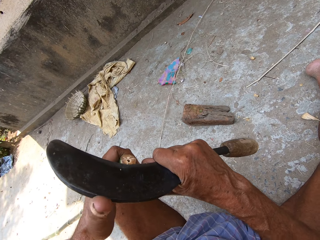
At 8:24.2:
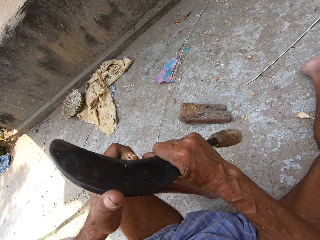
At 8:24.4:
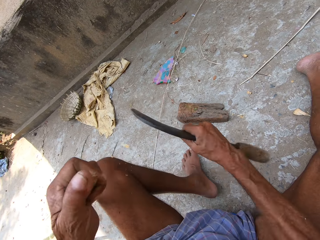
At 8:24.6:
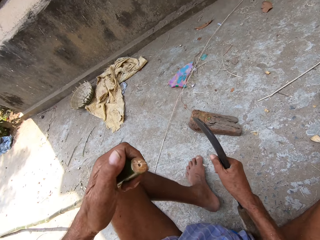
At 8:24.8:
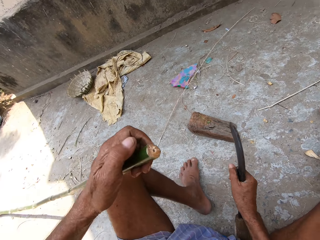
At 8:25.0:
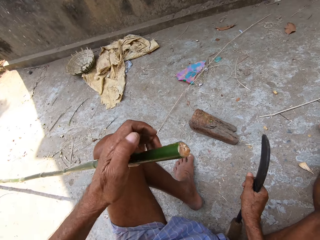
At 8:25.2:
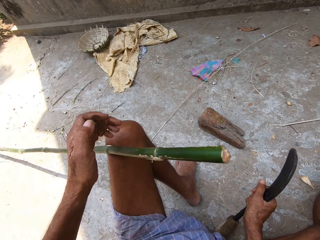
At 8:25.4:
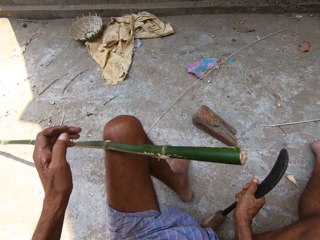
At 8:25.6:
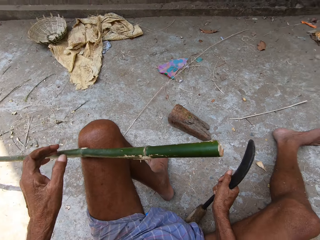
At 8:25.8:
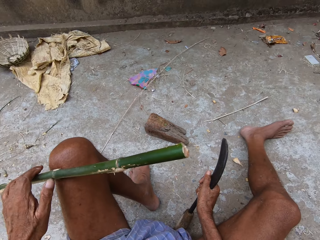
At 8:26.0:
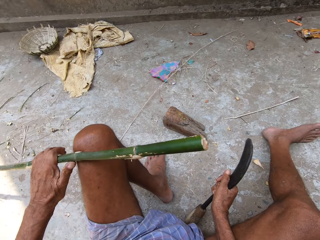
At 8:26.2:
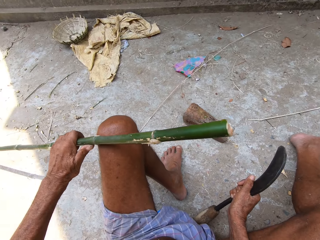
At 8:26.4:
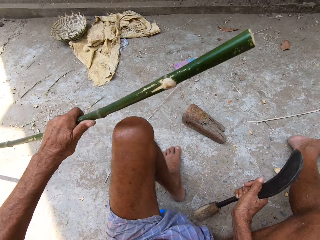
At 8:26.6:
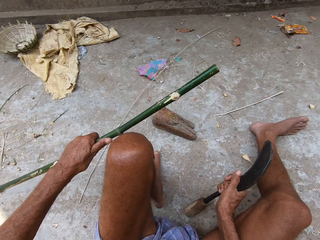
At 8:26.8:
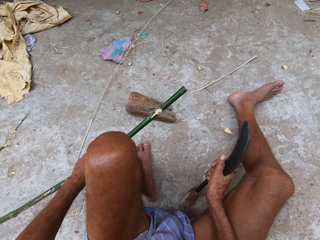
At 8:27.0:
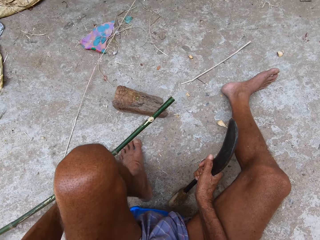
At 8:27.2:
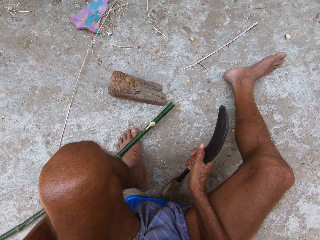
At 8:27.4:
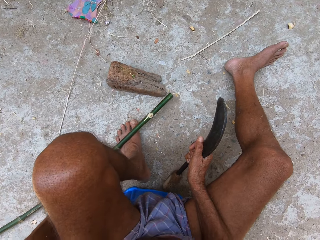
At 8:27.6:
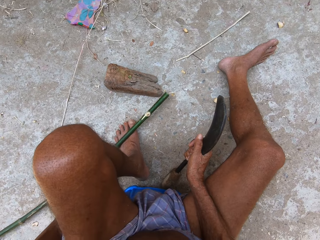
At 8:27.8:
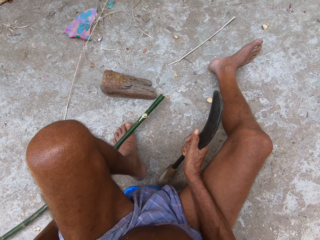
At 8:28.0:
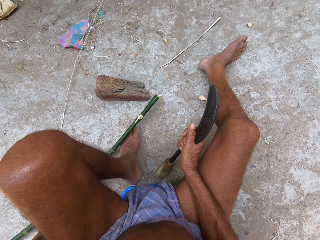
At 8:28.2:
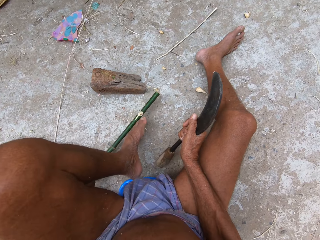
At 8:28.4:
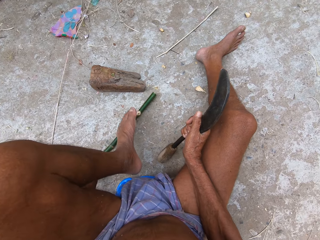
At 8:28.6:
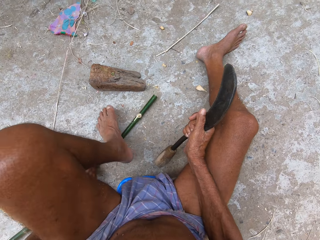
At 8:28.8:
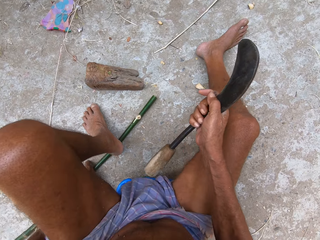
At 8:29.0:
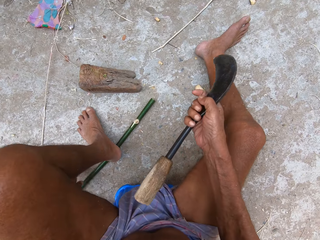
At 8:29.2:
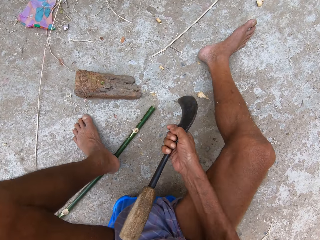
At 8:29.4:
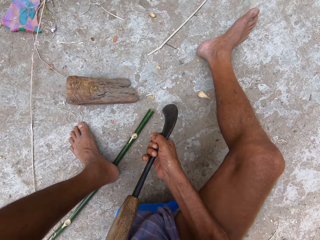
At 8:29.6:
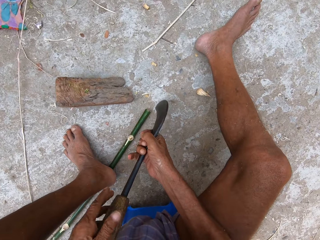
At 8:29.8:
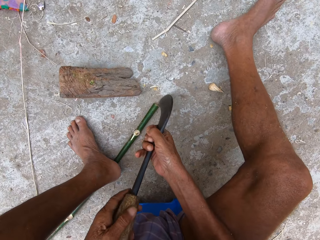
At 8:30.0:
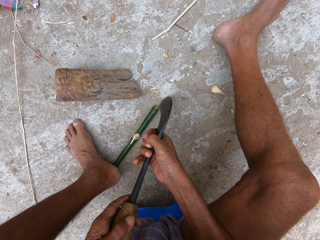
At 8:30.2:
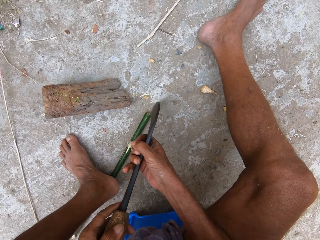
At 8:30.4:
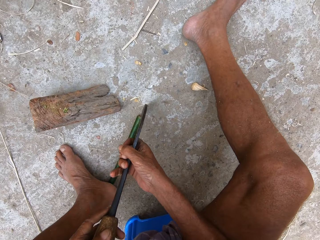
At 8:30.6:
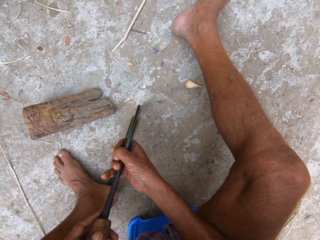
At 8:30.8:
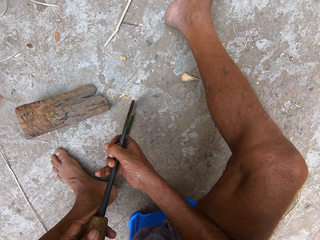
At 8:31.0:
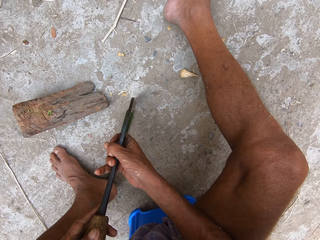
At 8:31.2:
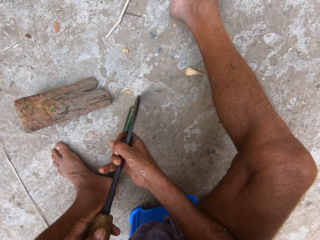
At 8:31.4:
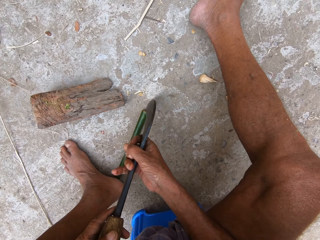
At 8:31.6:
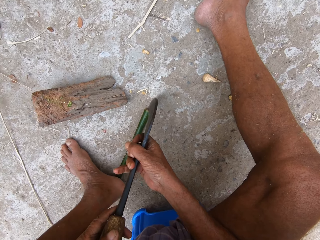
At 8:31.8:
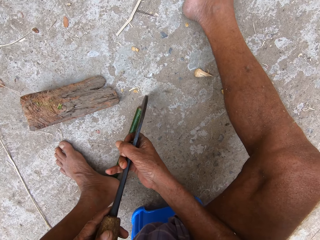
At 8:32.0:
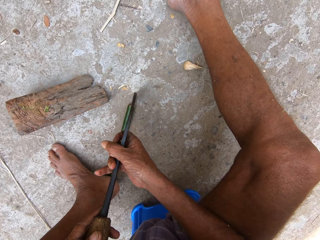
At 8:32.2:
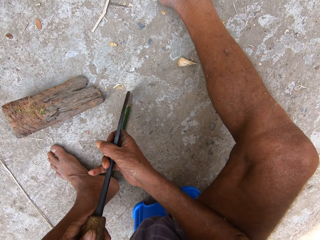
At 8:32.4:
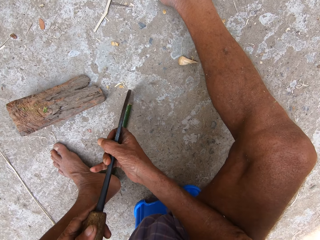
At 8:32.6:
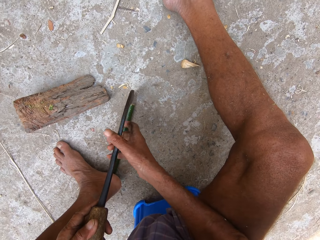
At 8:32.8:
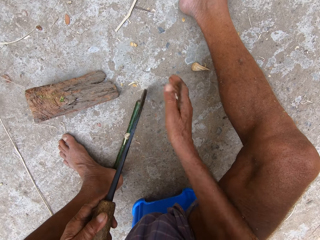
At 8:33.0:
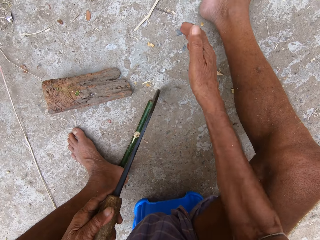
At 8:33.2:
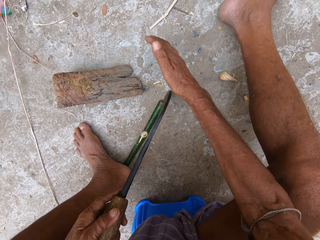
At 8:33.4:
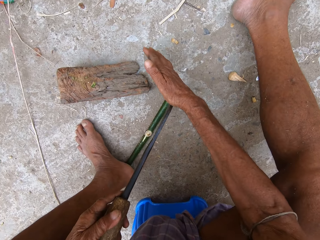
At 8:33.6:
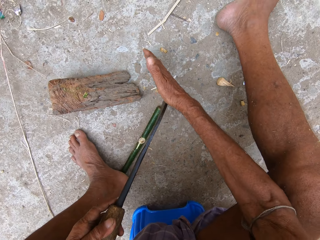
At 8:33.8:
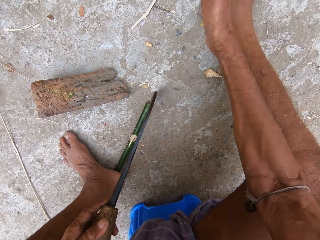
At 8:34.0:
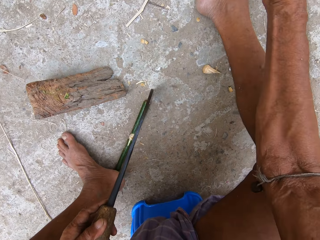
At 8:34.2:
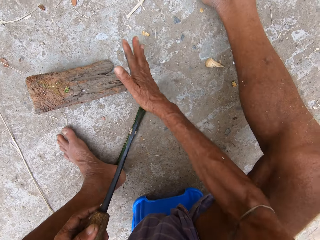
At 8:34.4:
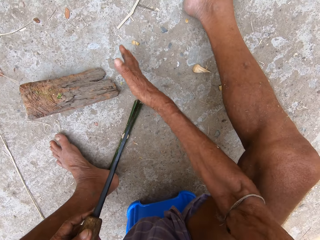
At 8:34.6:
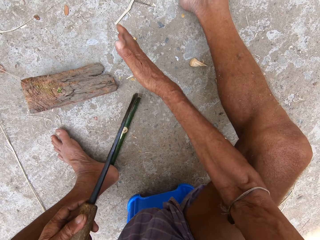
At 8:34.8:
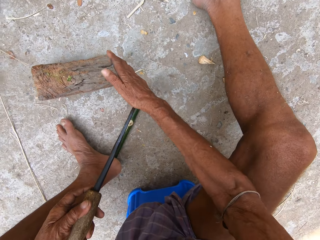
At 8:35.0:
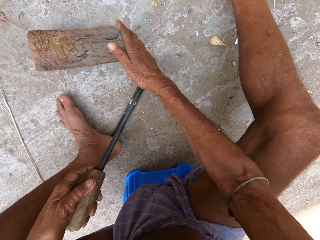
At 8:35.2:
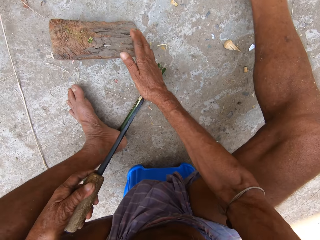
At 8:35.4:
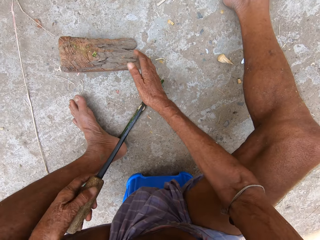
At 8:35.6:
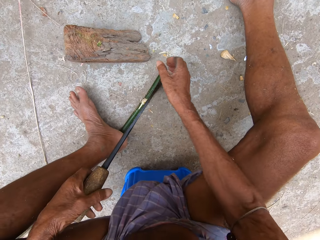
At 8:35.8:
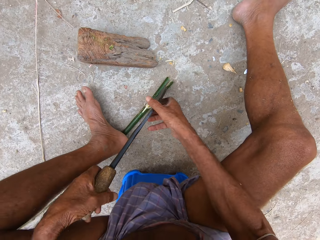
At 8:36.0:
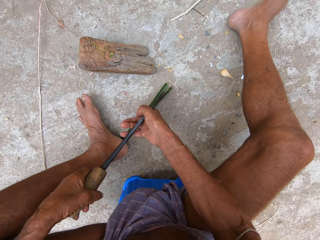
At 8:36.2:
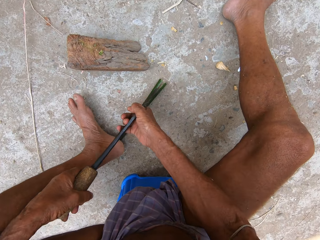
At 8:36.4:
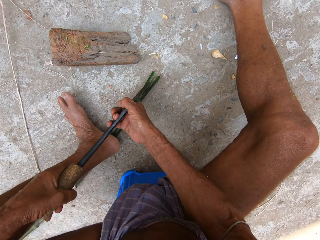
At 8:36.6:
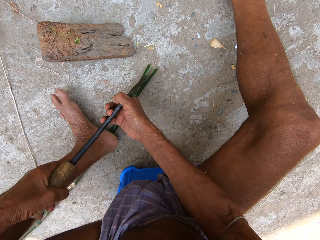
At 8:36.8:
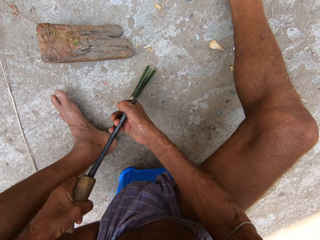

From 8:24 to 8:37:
The camera wearer drops the bamboo stick on the floor with his left hand. He places his left leg on the bamboo stick on the floor. He holds the sickle blade with both hands. He shreds the wood with the sickle. He divides the bamboo stick into two halves with the sickle blade in both hands.

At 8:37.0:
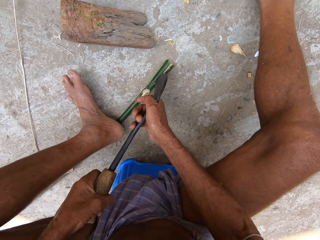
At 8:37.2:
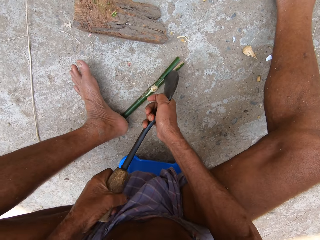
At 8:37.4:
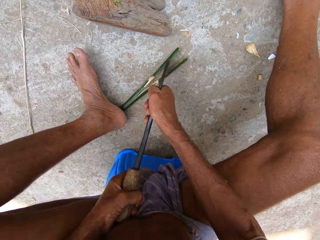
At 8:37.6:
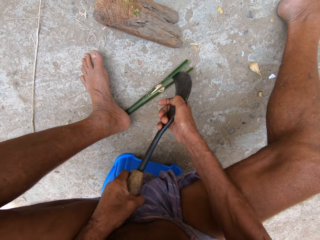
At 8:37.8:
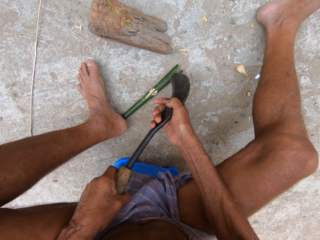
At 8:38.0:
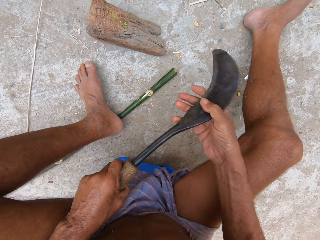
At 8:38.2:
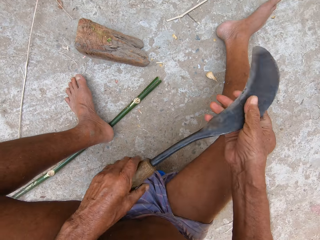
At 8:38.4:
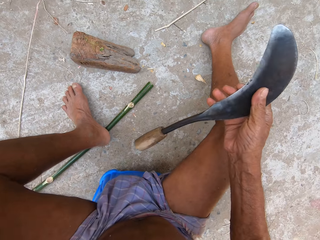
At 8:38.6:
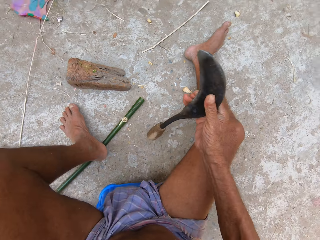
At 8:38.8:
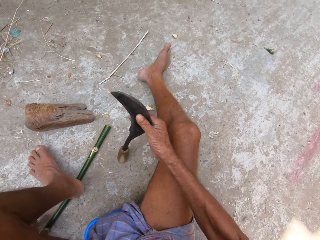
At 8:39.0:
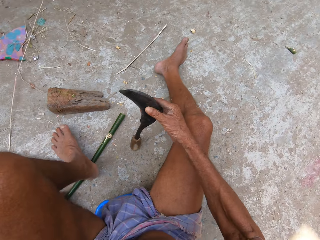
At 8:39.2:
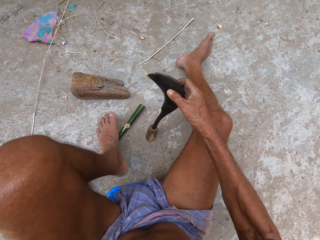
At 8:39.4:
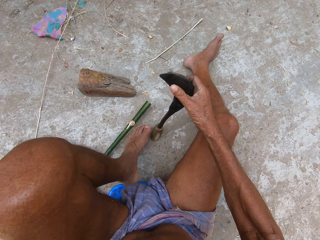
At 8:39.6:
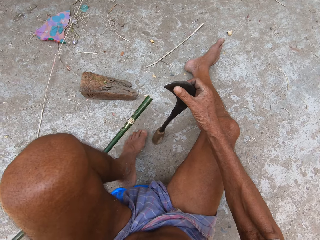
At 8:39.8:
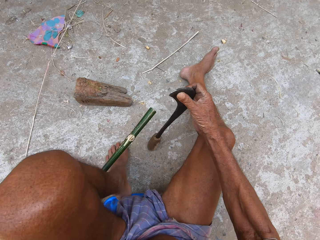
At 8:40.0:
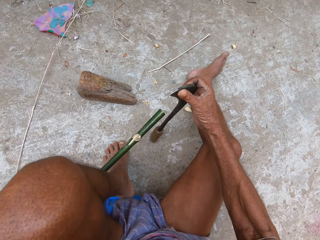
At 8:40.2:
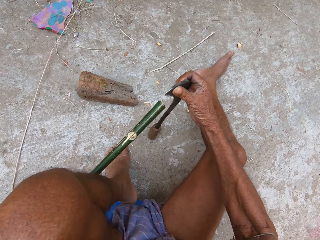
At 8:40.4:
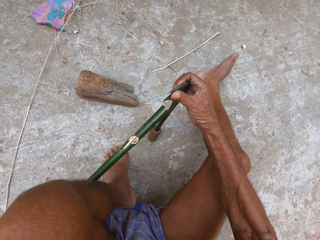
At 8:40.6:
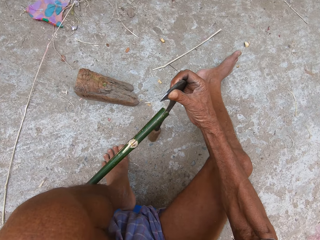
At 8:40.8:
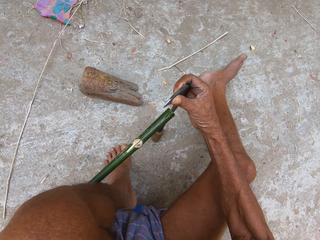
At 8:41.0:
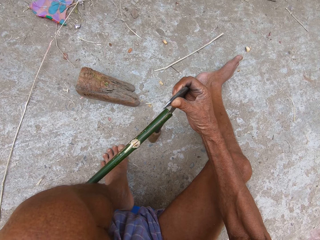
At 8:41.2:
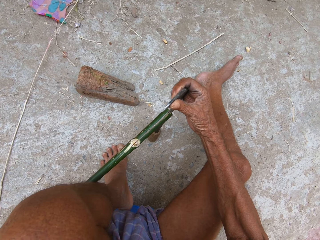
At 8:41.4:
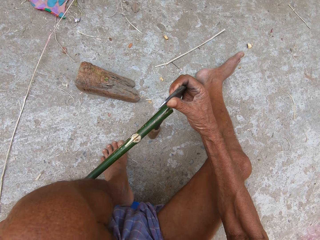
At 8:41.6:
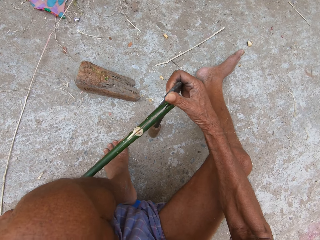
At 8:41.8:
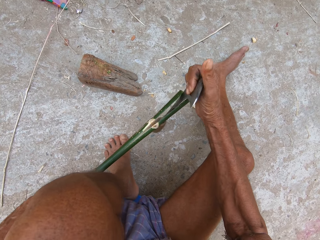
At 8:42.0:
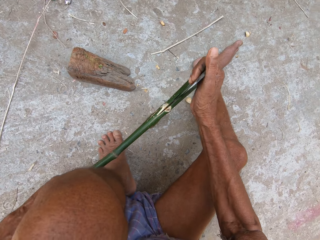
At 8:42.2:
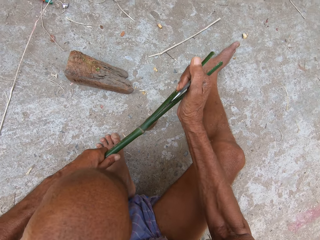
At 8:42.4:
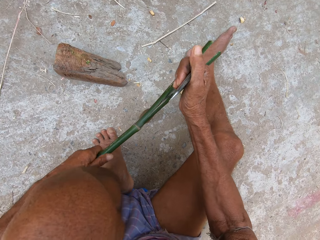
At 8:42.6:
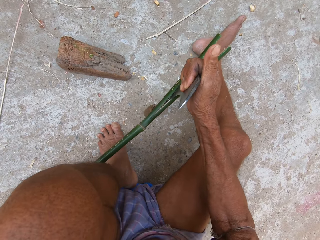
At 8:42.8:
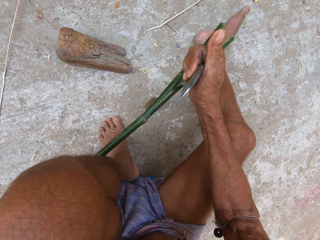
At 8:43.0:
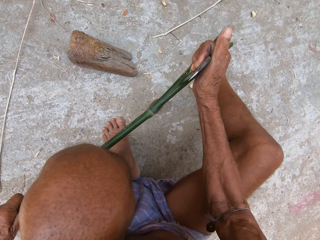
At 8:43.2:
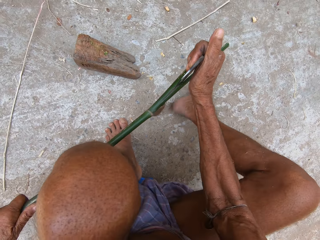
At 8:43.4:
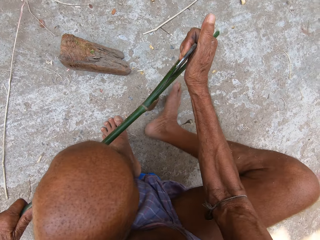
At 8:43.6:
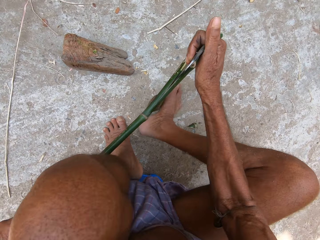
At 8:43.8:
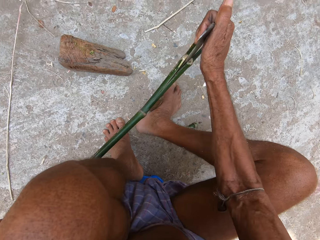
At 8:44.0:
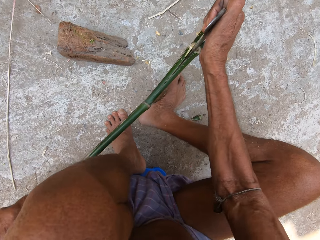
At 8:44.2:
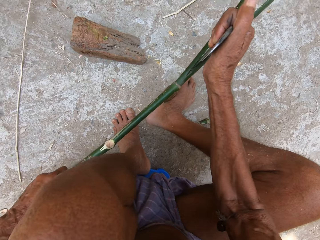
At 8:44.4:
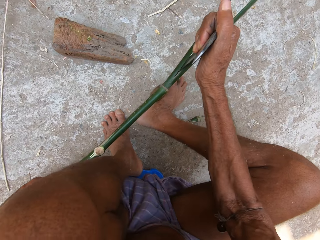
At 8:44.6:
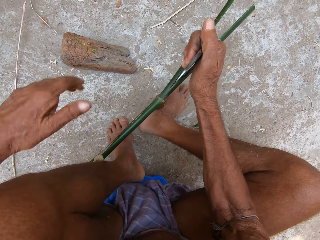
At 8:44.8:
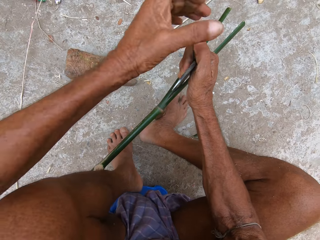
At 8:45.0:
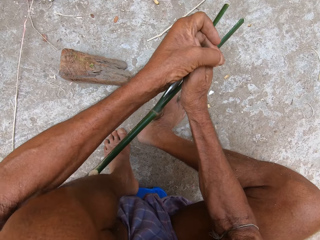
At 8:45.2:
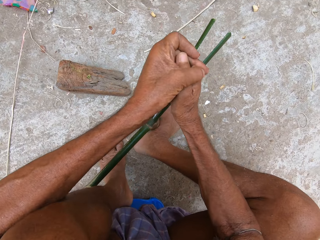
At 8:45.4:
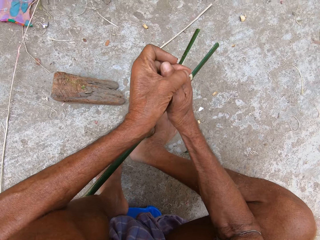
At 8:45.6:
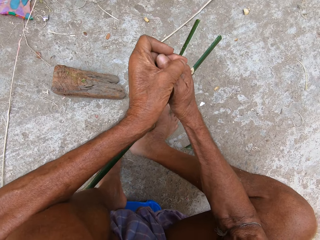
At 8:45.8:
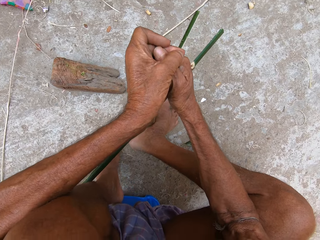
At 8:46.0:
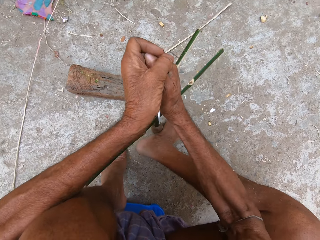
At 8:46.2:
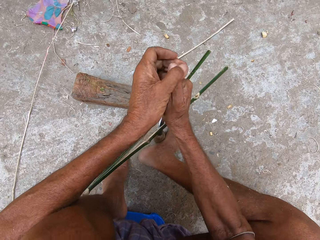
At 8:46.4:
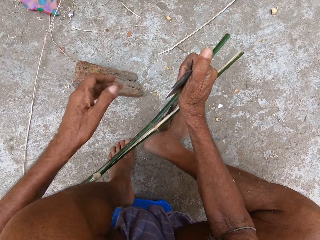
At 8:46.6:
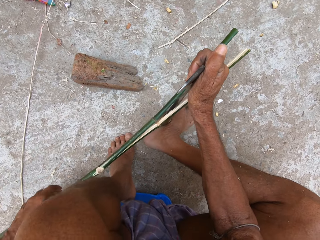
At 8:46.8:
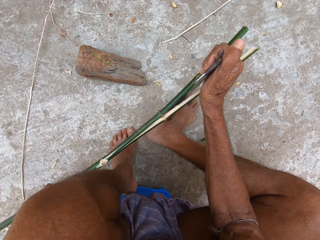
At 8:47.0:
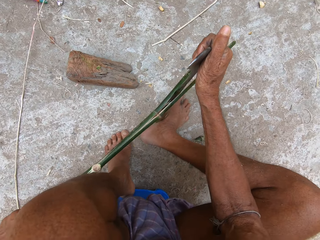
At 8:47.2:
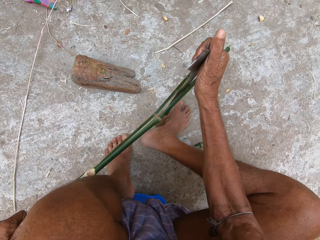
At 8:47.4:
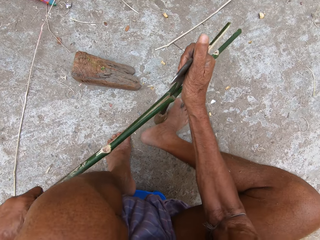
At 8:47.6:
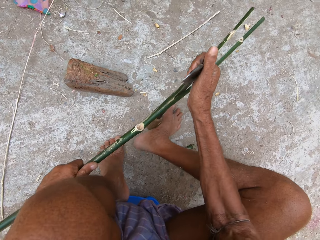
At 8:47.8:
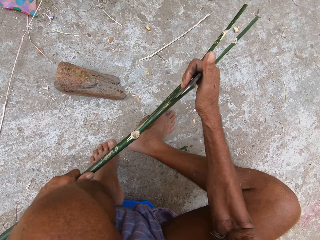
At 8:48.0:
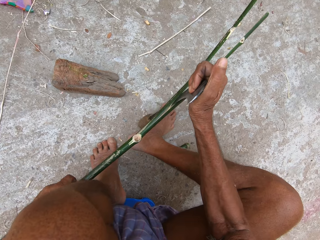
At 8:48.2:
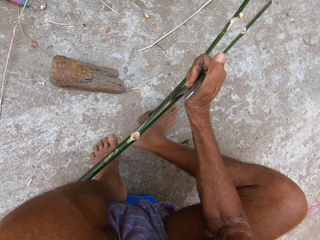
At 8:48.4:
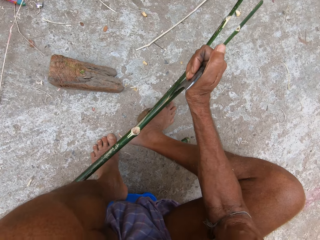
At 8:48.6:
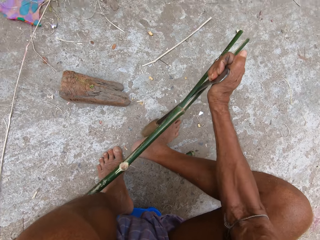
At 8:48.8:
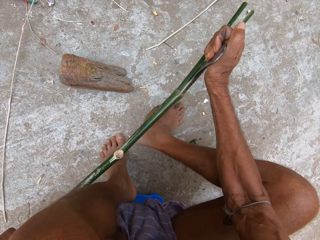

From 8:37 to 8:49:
The camera wearer picks up the bamboo stick on the ground with his left hand. He divides the bamboo stick into two halves with the sickle blade in his right hand. He shreds the wood with the sickle. He puts the right leg on the sickle. He shreds the wood with the sickle. He divides the bamboo stick into two halves with the sickle blade in both hands. He shreds the wood with both hands. He adjusts the wood. He shreds the wood with the sickle.
